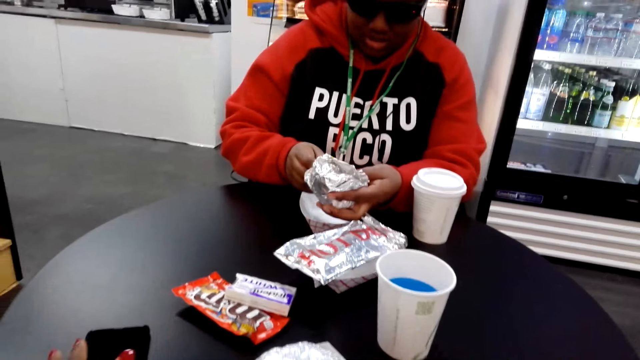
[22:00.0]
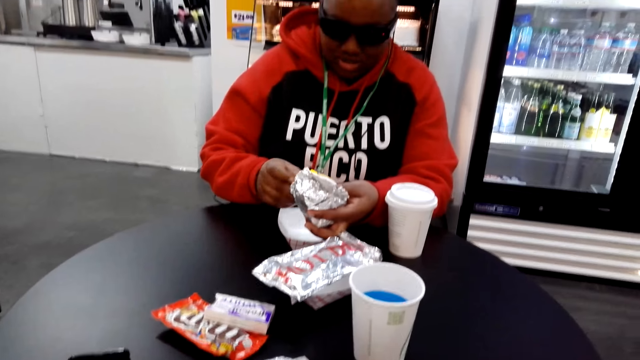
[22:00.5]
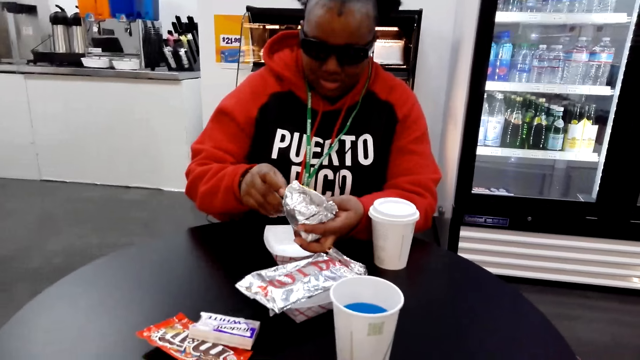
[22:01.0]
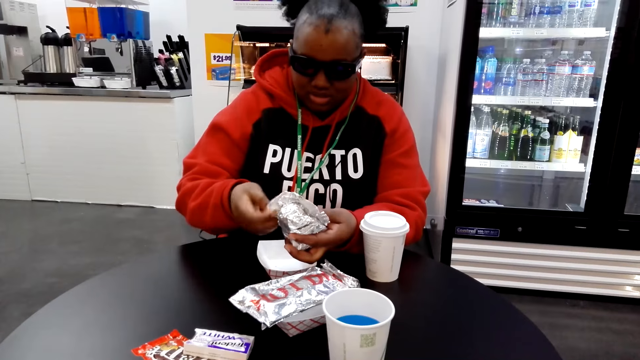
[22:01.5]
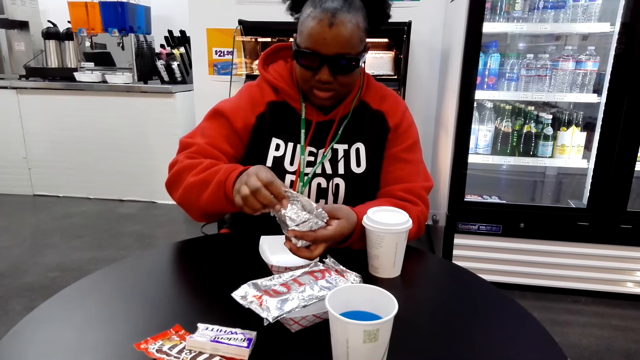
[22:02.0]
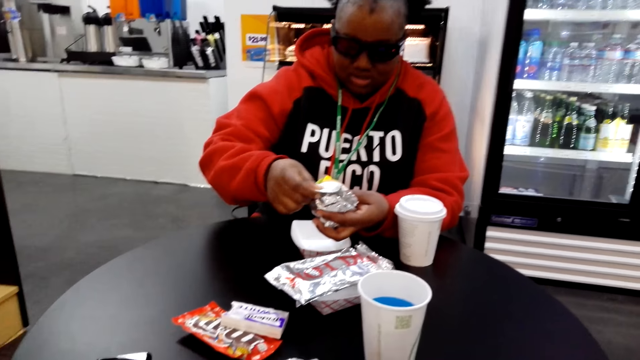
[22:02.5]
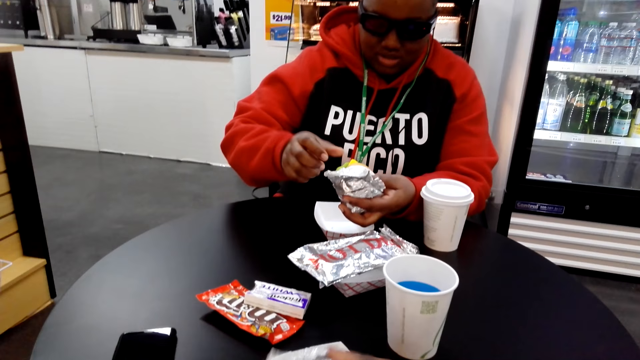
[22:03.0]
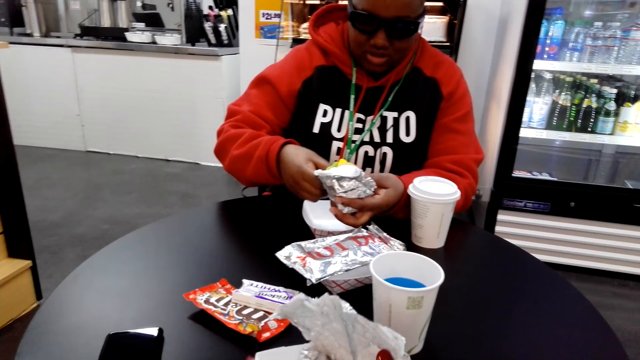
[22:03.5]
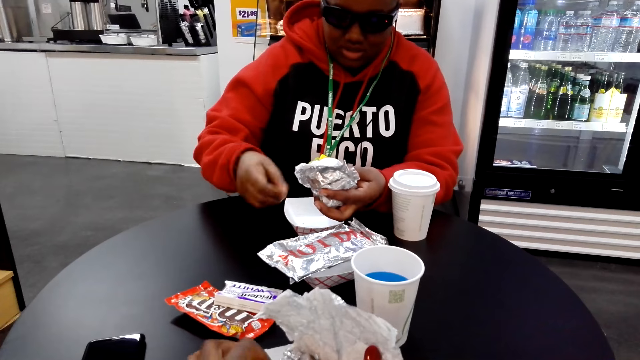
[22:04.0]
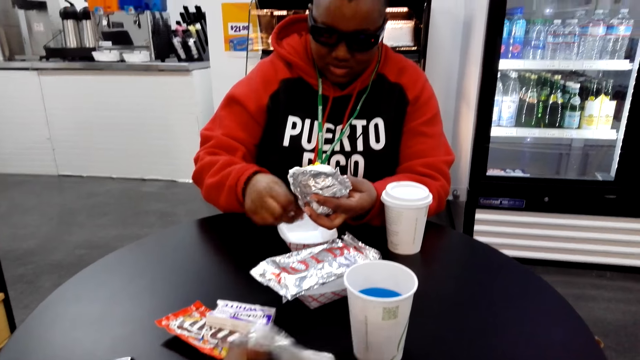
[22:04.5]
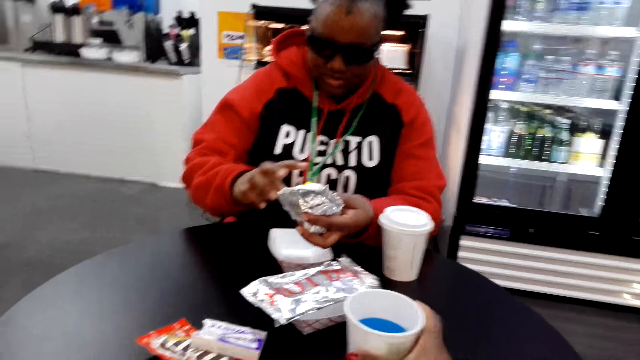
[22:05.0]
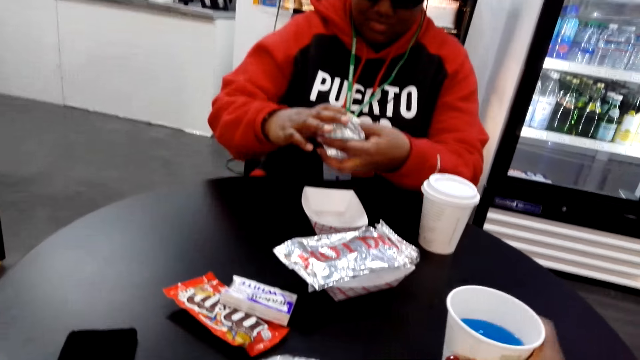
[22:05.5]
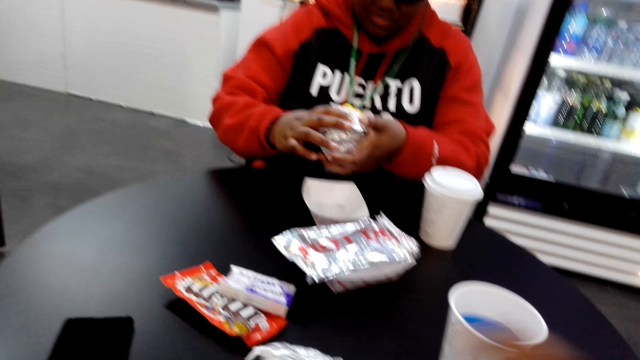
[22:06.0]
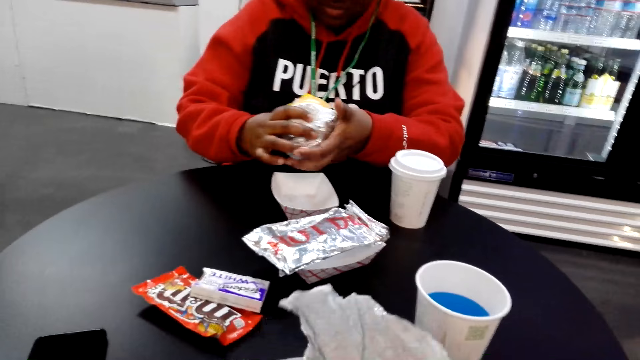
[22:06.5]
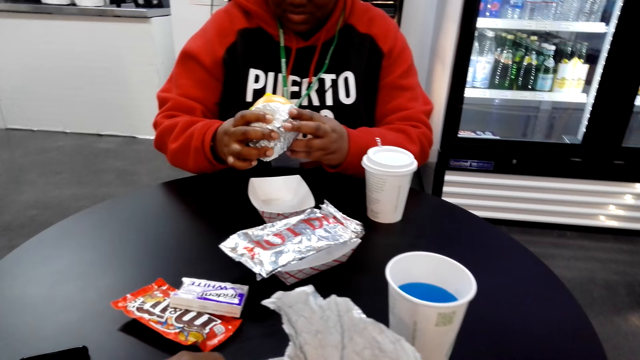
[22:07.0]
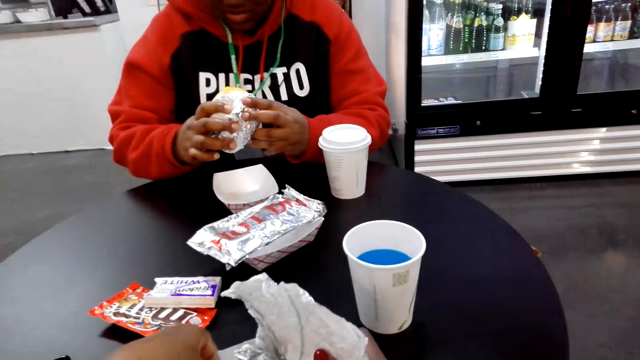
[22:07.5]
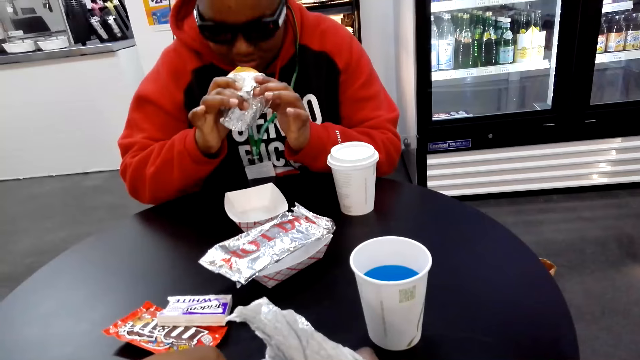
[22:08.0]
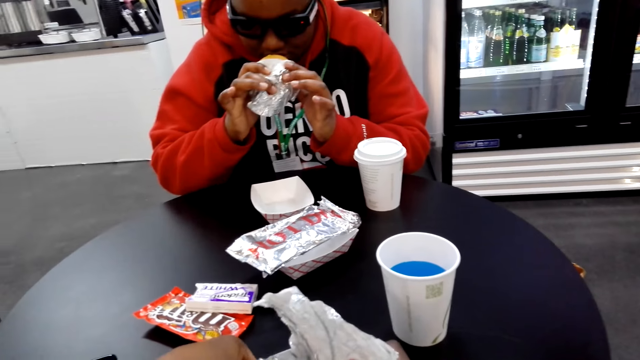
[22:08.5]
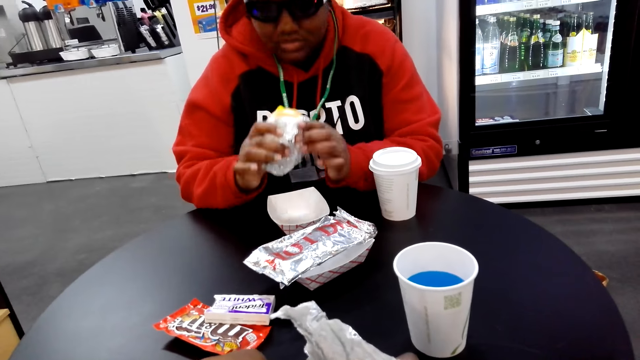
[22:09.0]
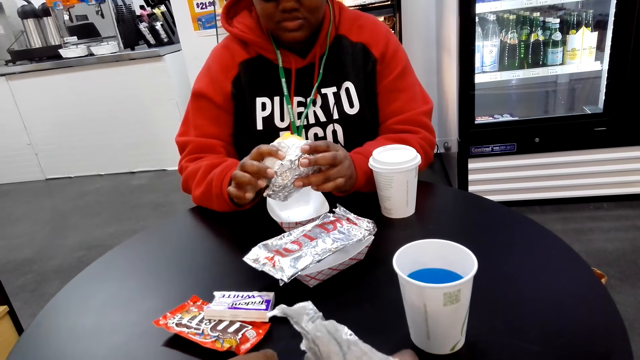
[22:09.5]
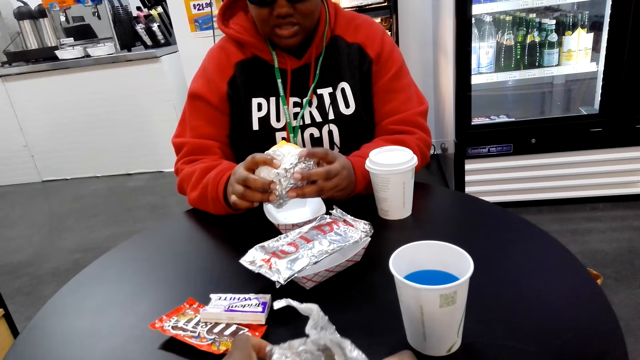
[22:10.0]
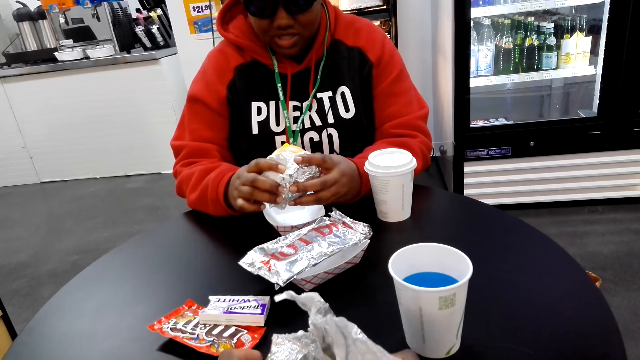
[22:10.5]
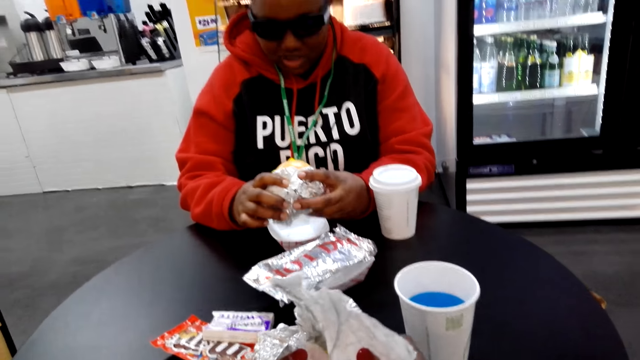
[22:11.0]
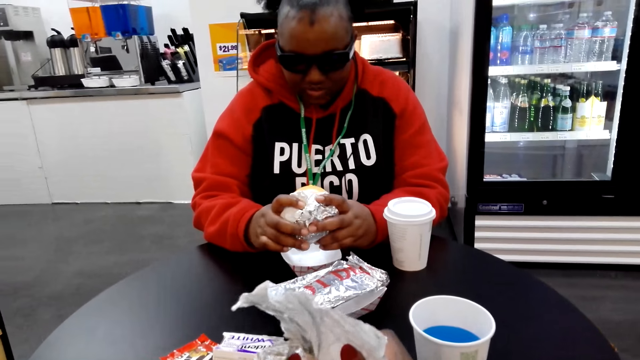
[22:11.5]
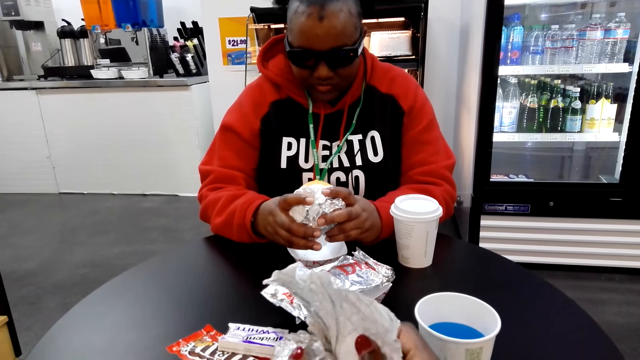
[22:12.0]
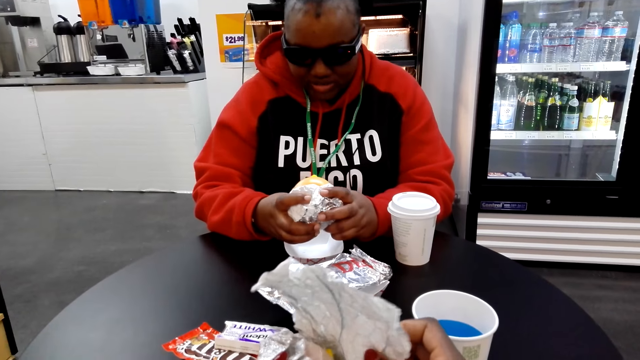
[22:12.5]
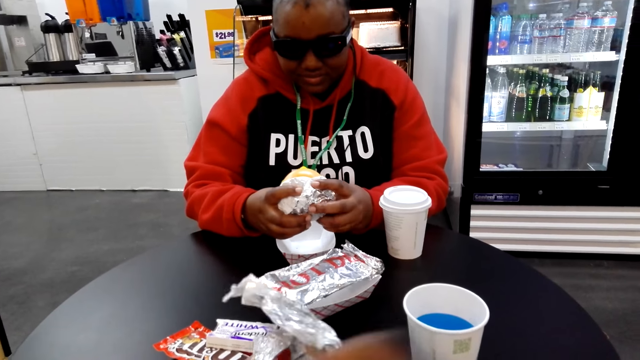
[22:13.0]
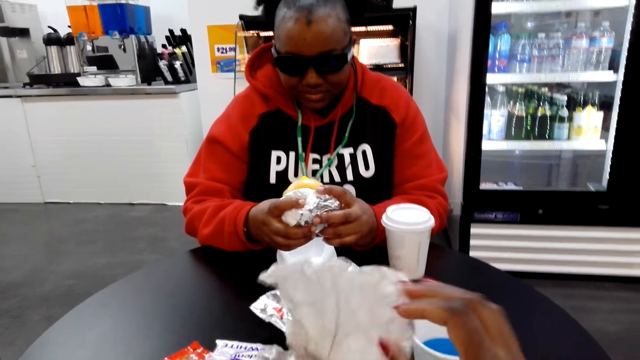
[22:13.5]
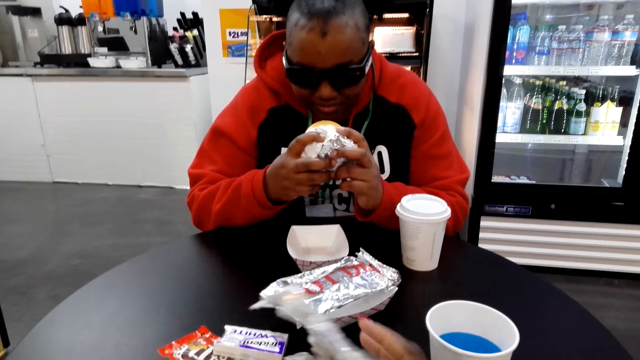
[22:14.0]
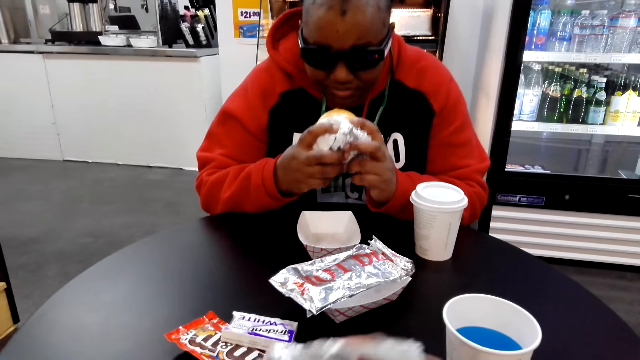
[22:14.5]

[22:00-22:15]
A woman opens a hot dog. The camera wearer stares at the room. They open the foiled food. They pick up the tumbler on top of the table. They touch the food. The woman smells the hot dog. The camera wearer converses with the woman.

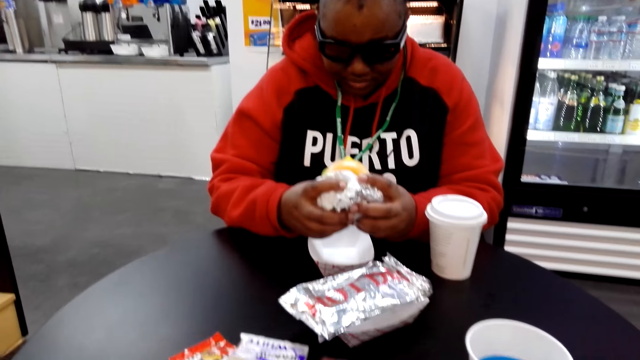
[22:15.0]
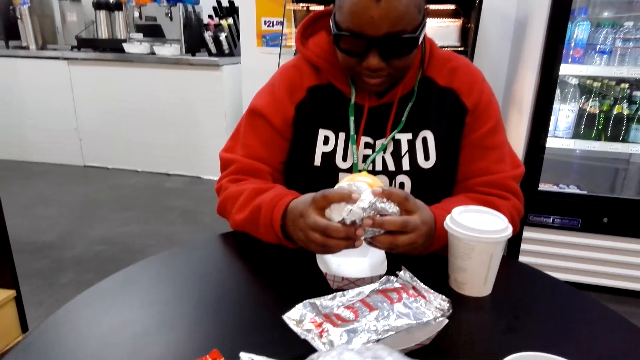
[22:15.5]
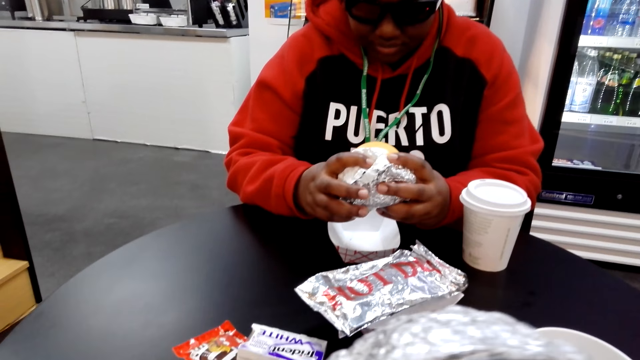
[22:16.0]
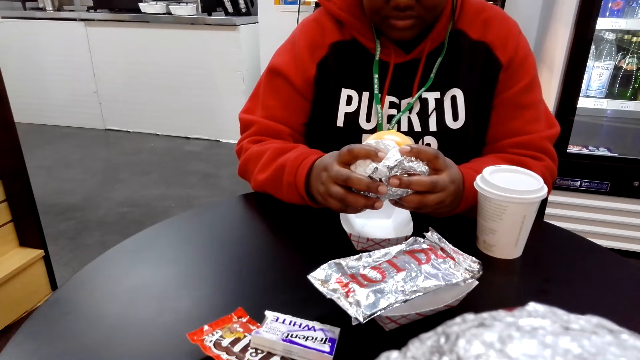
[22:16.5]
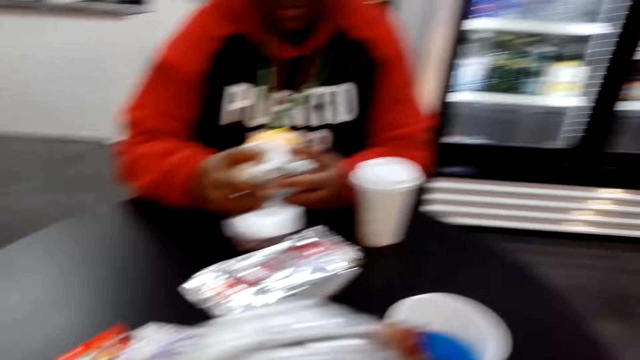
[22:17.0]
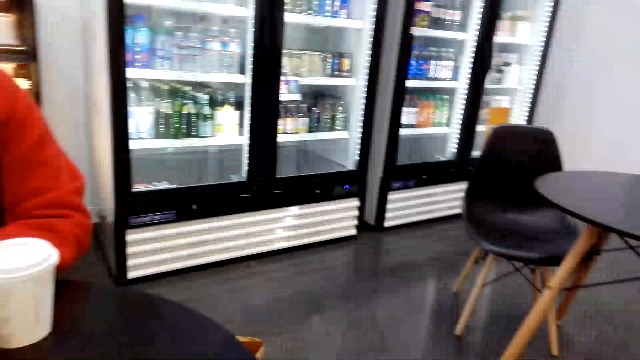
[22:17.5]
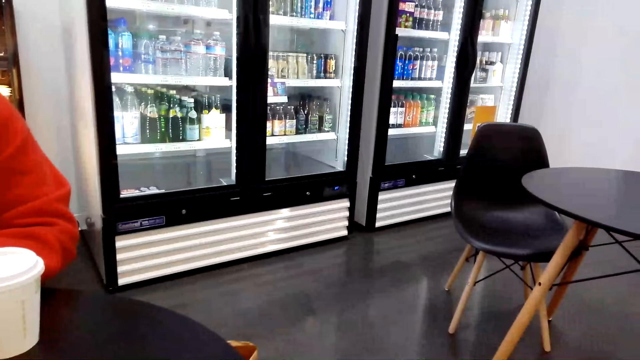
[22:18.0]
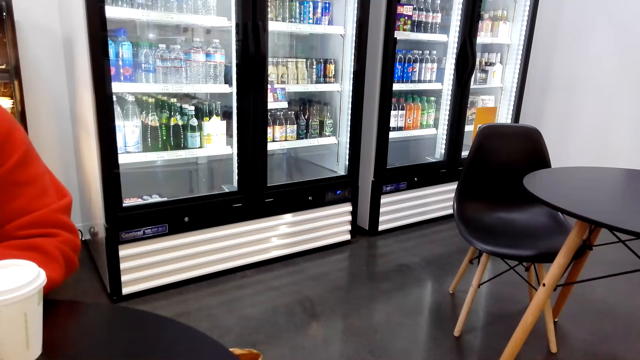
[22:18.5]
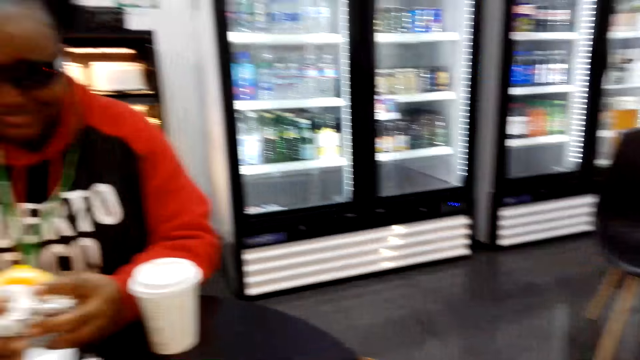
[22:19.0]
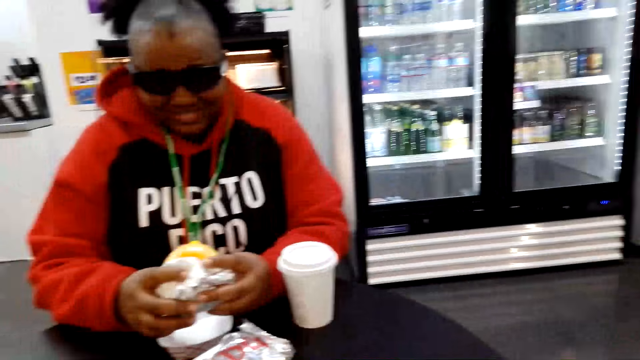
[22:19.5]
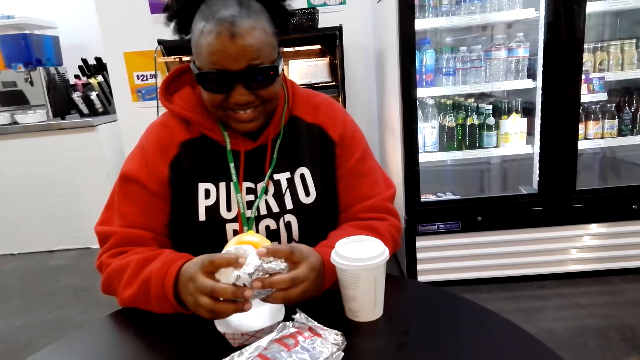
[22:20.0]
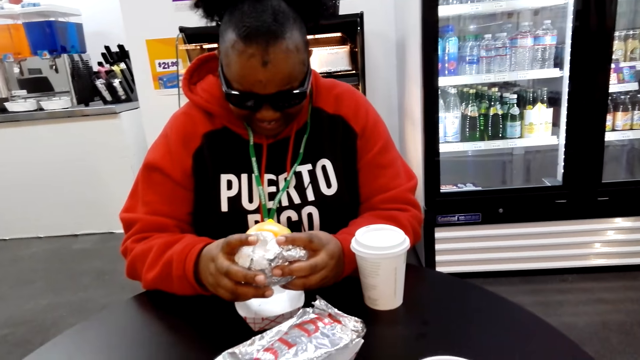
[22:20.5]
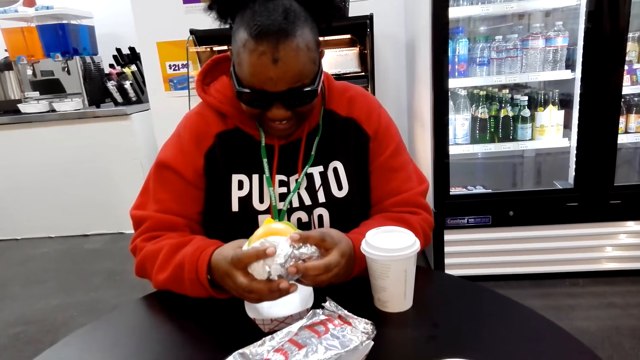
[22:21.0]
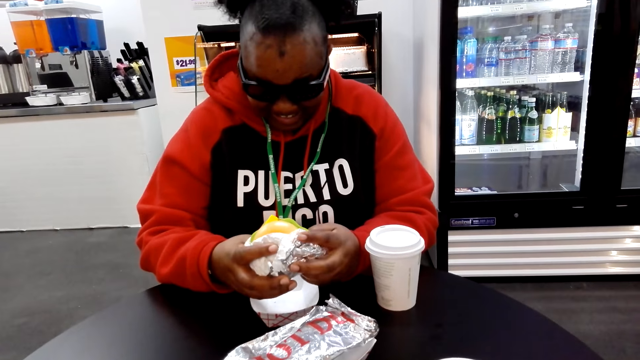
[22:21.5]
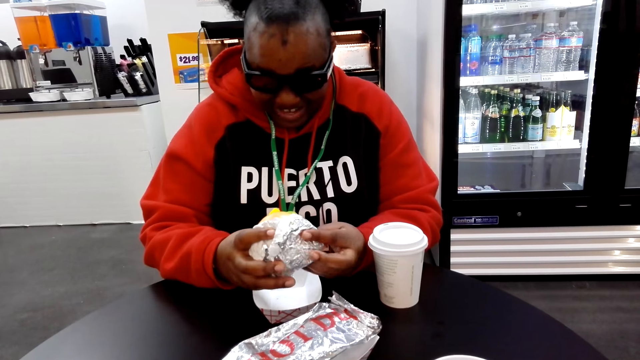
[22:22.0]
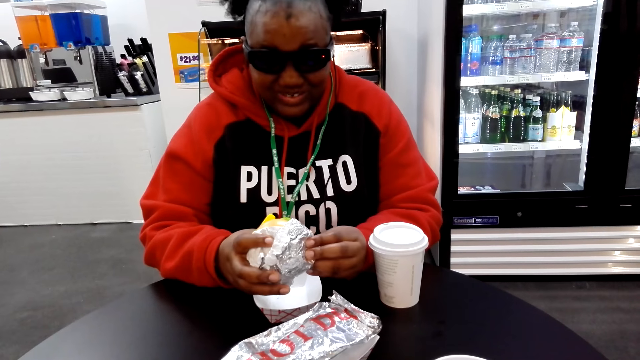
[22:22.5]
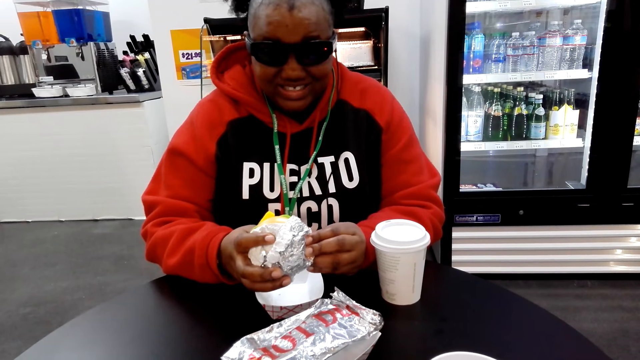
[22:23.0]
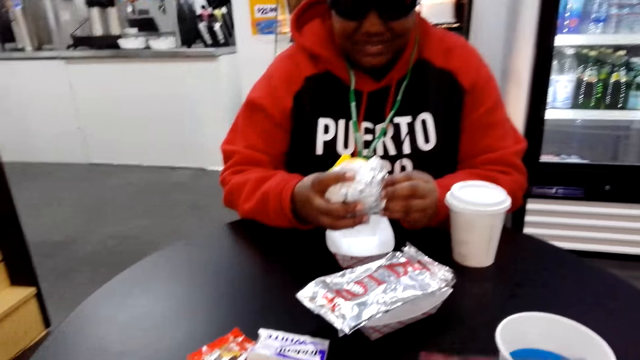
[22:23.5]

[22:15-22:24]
The camera wearer smells a hotdog. They dialogue to a person.
